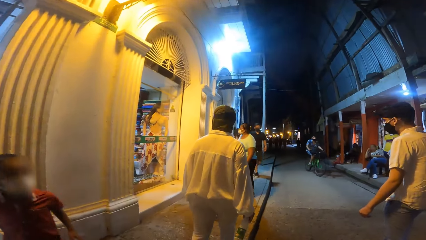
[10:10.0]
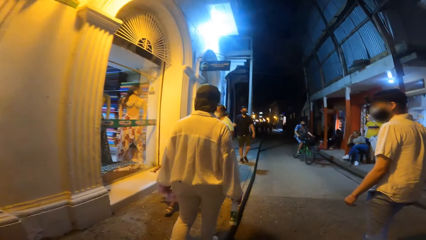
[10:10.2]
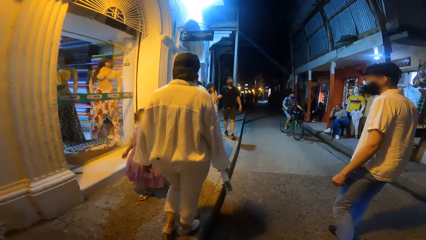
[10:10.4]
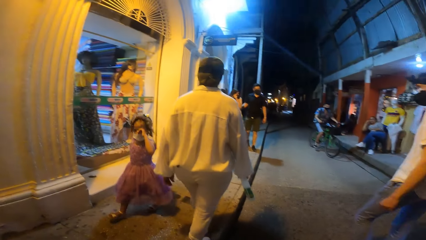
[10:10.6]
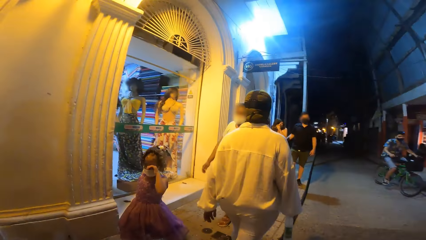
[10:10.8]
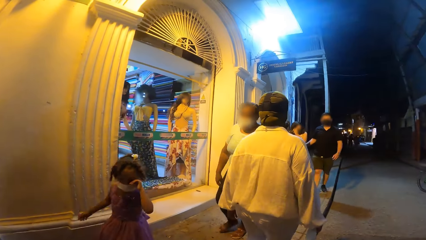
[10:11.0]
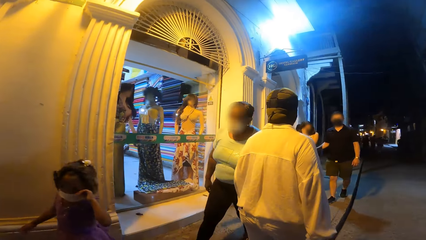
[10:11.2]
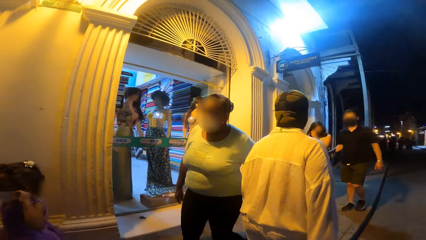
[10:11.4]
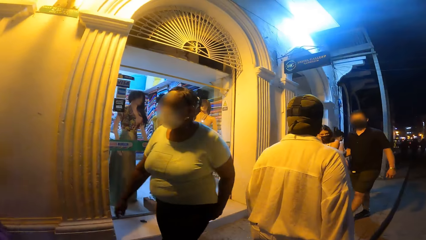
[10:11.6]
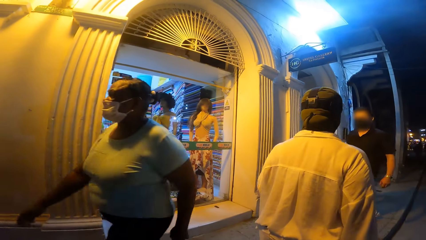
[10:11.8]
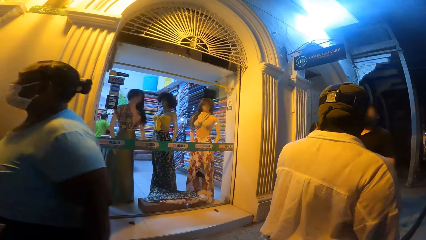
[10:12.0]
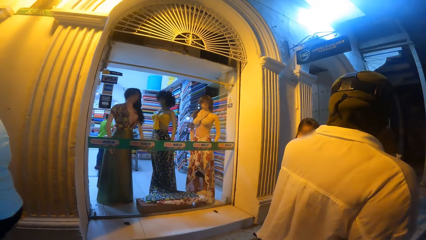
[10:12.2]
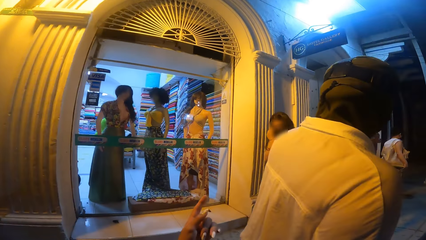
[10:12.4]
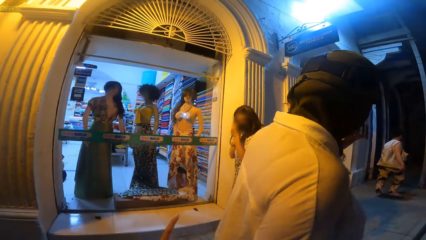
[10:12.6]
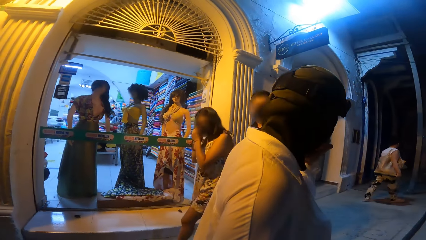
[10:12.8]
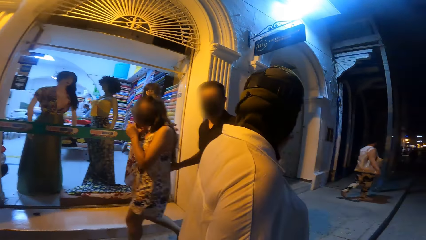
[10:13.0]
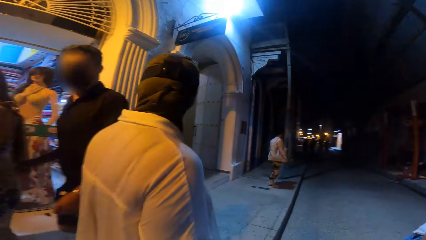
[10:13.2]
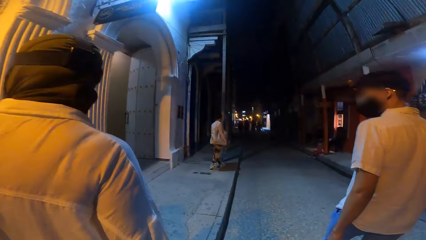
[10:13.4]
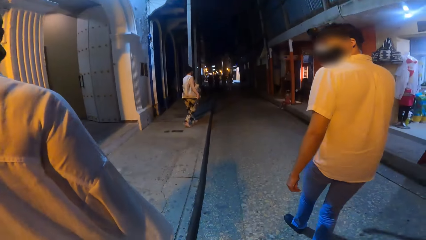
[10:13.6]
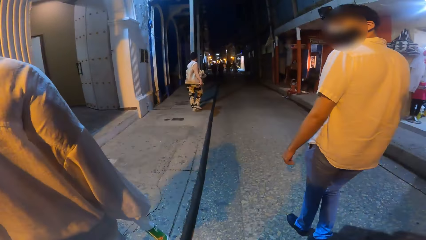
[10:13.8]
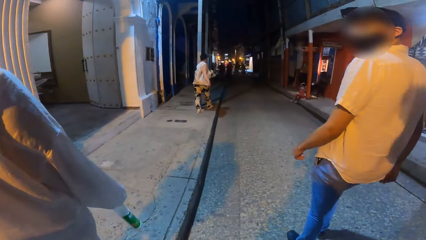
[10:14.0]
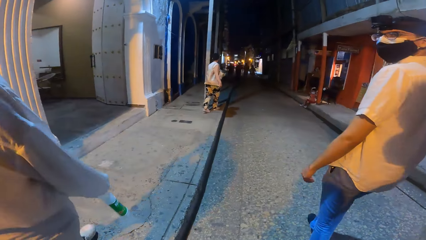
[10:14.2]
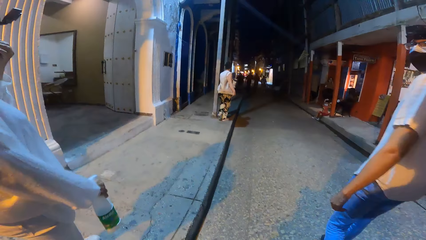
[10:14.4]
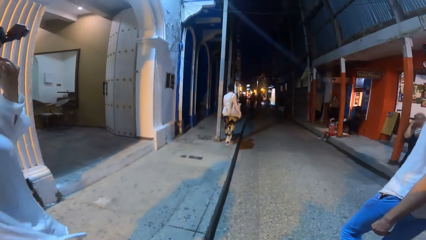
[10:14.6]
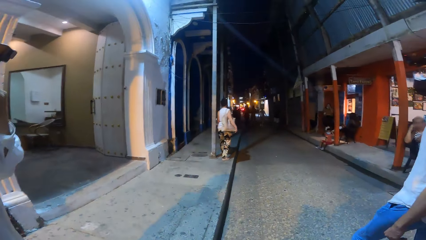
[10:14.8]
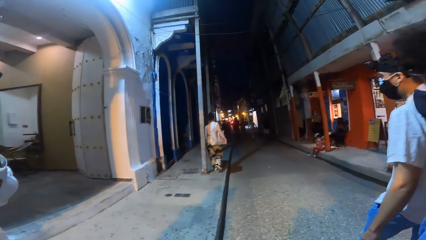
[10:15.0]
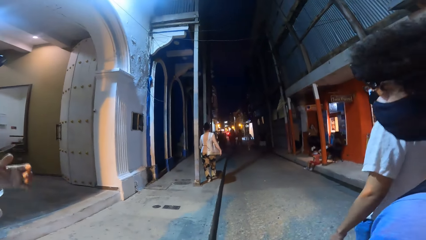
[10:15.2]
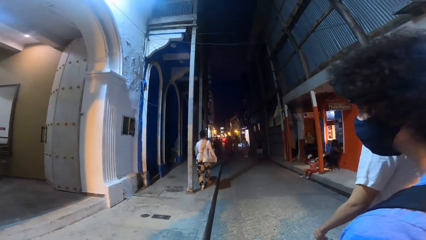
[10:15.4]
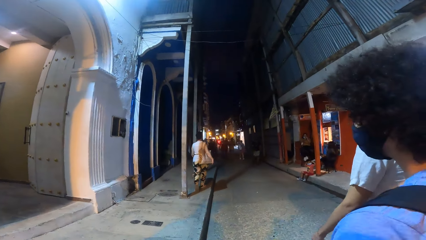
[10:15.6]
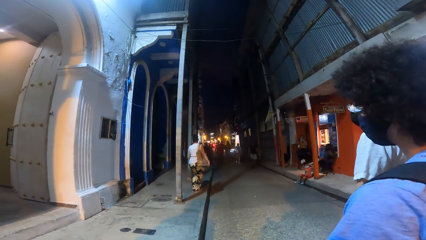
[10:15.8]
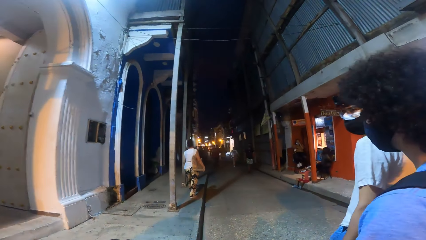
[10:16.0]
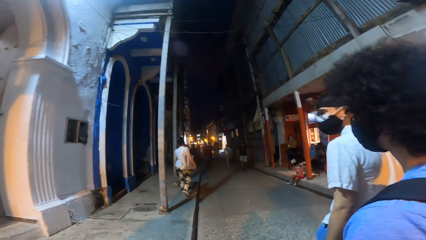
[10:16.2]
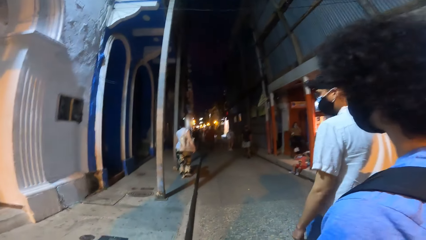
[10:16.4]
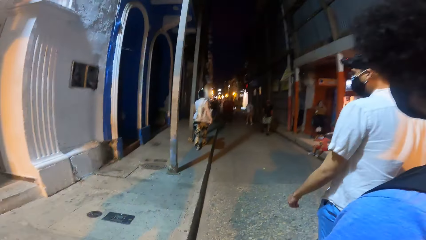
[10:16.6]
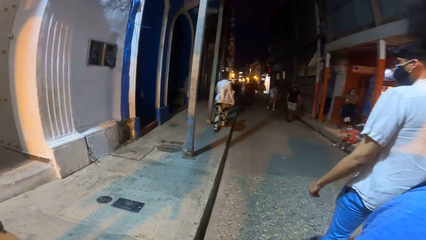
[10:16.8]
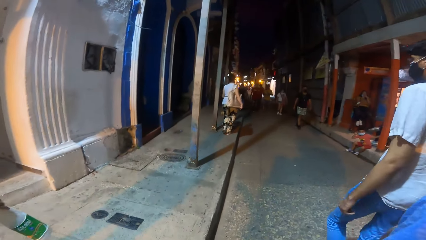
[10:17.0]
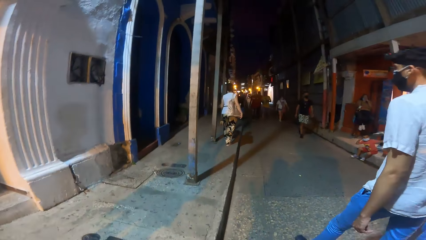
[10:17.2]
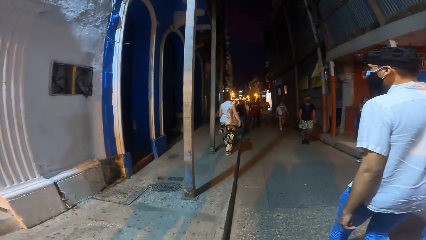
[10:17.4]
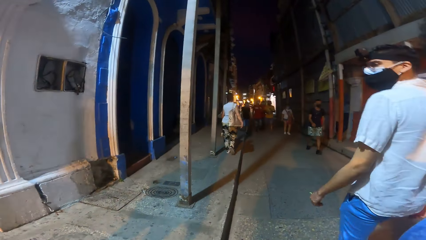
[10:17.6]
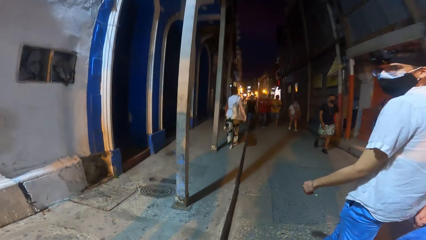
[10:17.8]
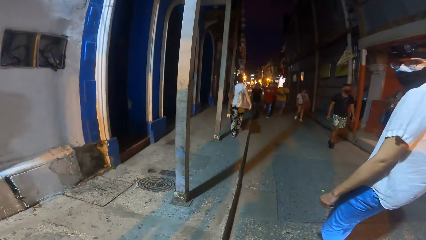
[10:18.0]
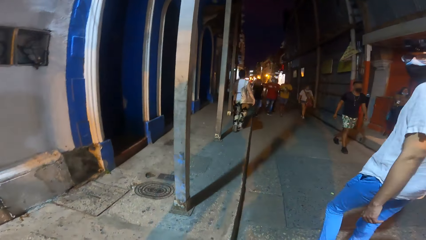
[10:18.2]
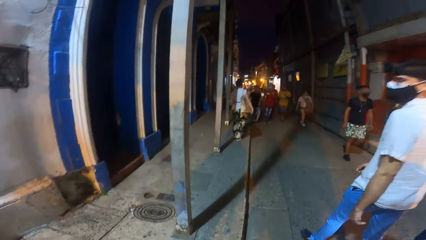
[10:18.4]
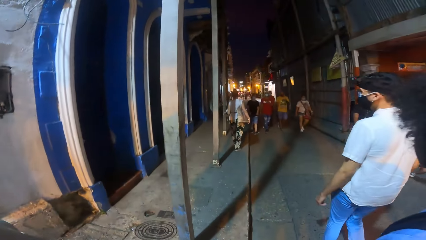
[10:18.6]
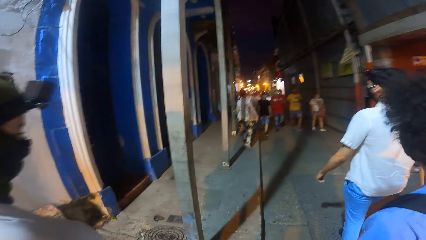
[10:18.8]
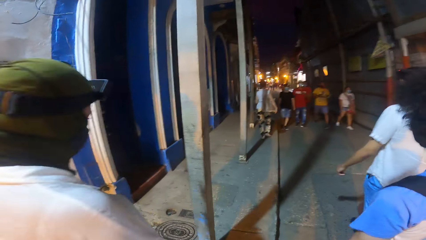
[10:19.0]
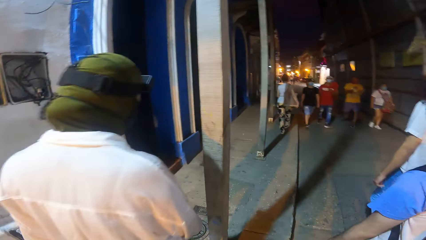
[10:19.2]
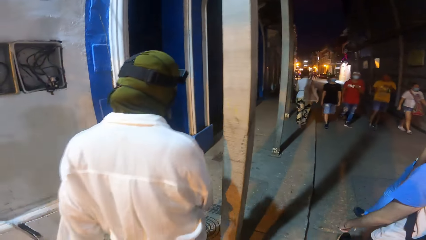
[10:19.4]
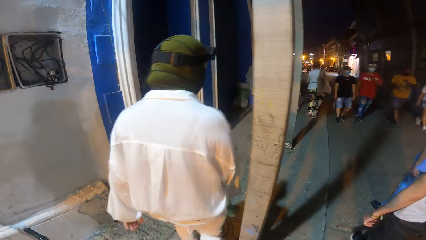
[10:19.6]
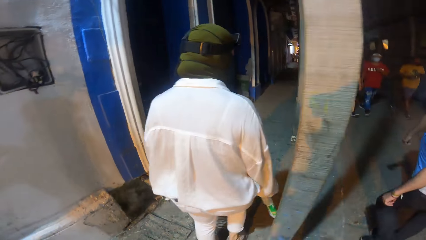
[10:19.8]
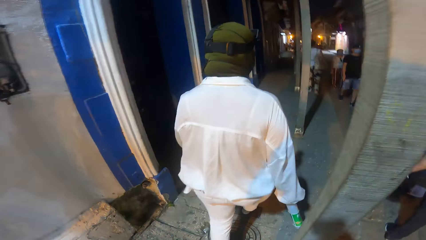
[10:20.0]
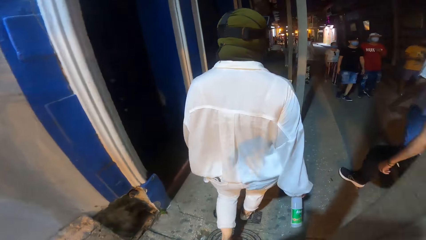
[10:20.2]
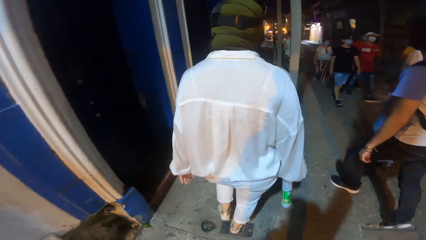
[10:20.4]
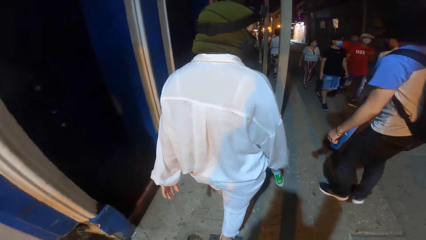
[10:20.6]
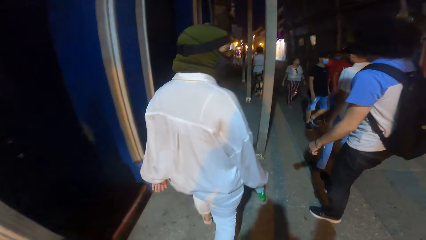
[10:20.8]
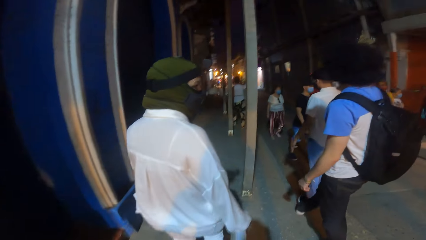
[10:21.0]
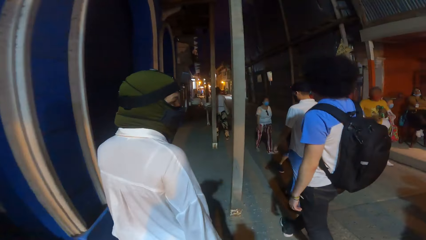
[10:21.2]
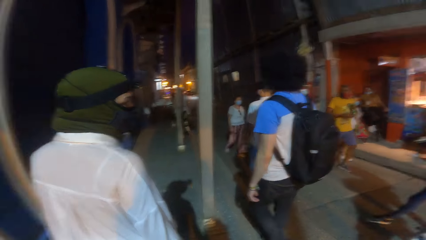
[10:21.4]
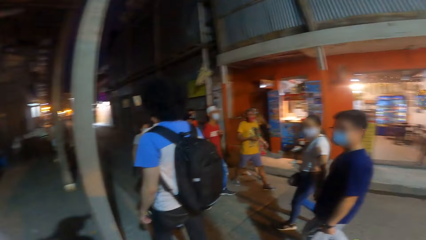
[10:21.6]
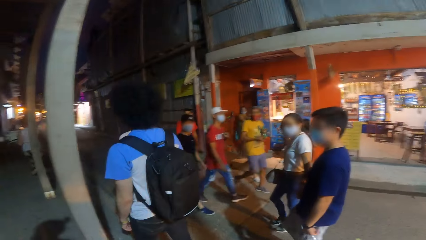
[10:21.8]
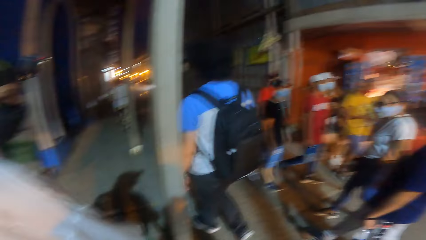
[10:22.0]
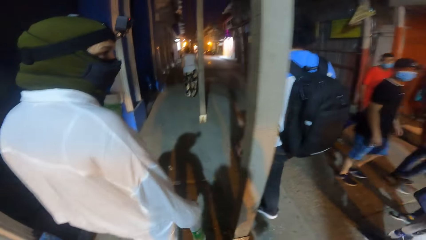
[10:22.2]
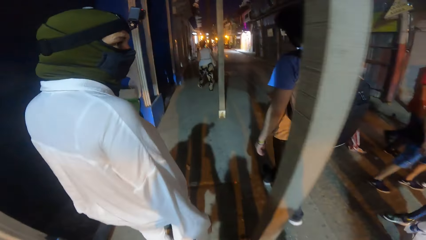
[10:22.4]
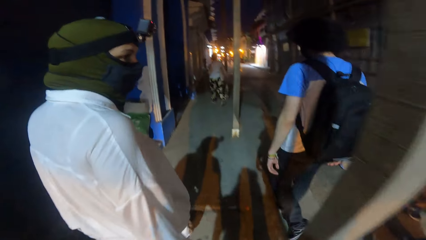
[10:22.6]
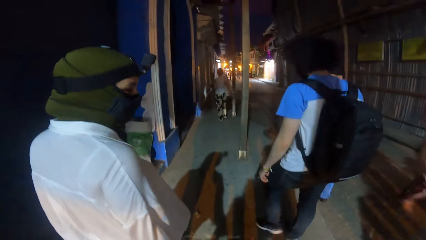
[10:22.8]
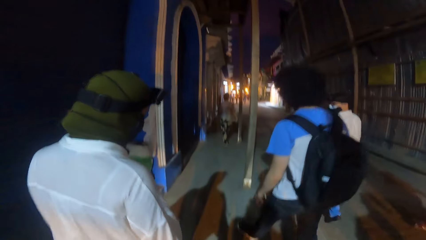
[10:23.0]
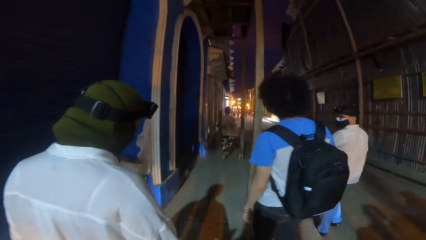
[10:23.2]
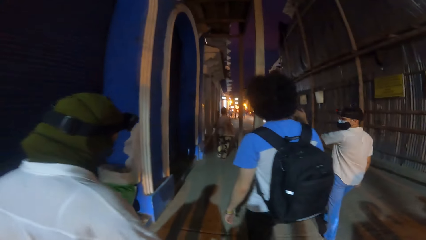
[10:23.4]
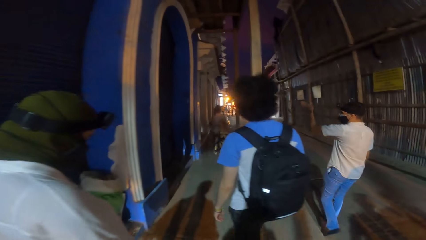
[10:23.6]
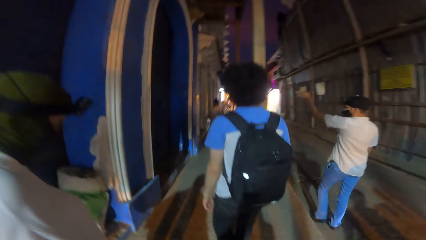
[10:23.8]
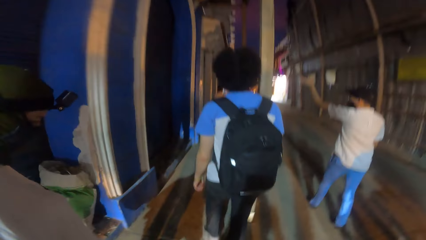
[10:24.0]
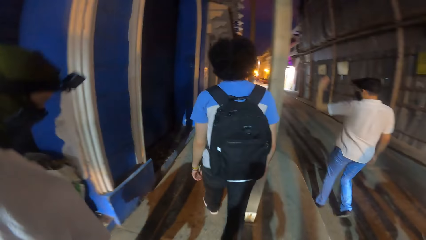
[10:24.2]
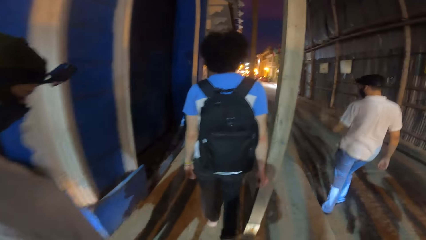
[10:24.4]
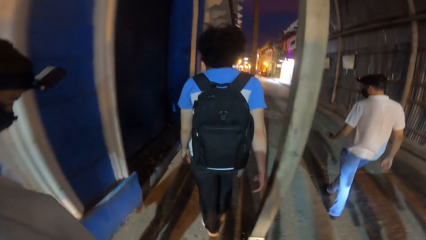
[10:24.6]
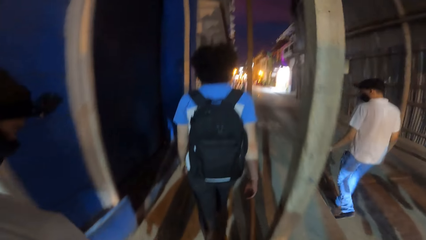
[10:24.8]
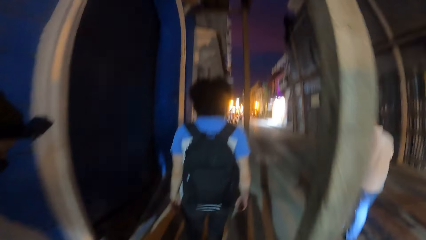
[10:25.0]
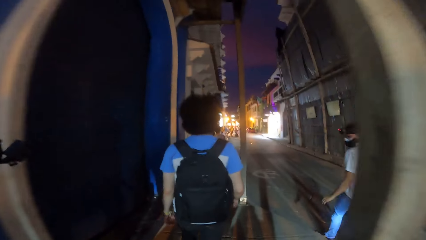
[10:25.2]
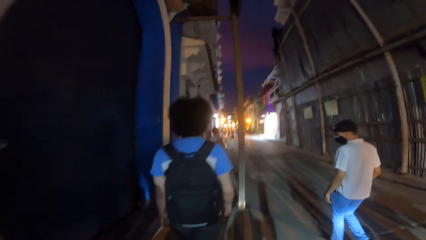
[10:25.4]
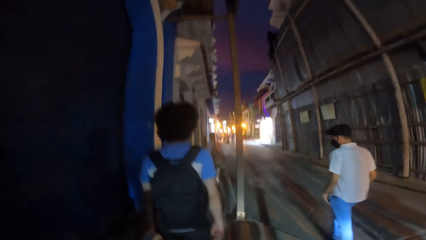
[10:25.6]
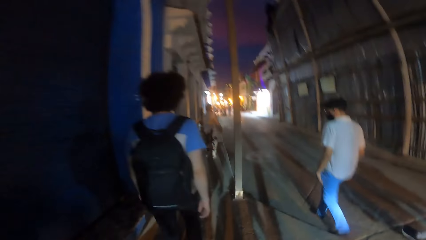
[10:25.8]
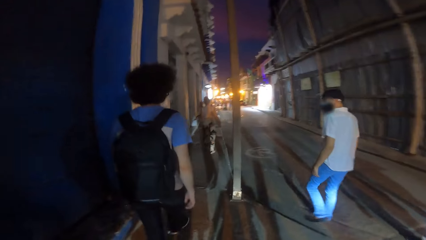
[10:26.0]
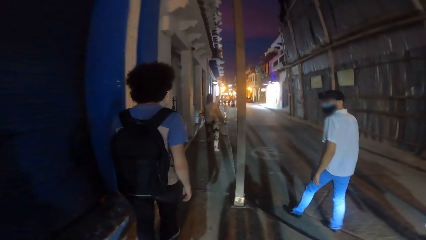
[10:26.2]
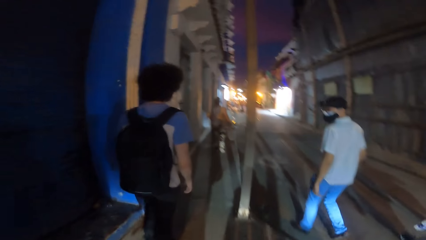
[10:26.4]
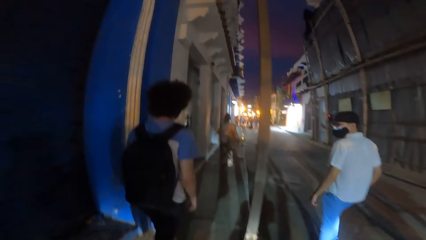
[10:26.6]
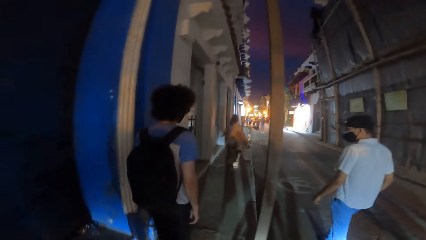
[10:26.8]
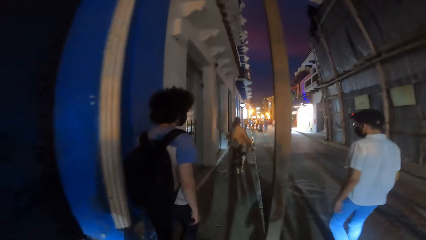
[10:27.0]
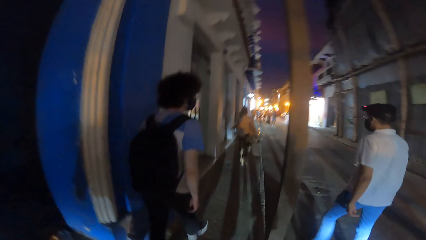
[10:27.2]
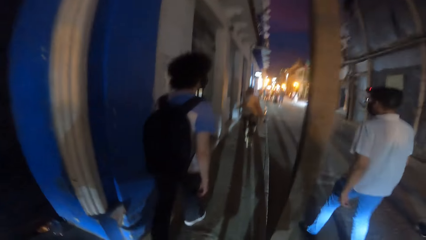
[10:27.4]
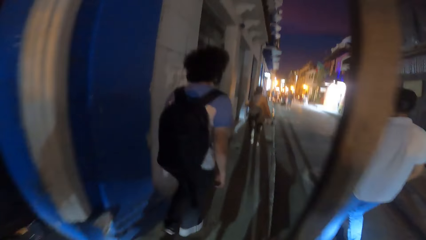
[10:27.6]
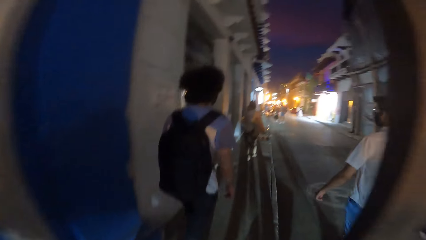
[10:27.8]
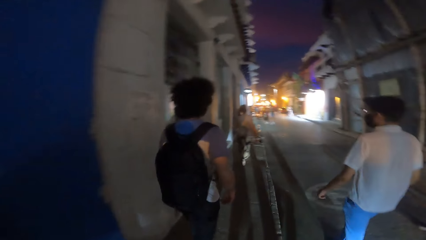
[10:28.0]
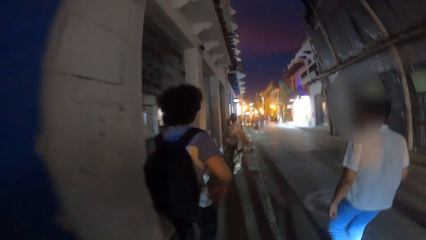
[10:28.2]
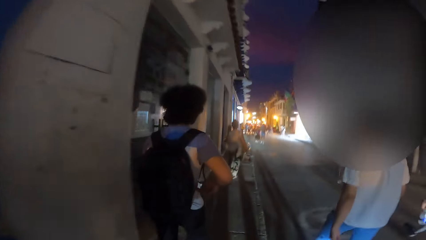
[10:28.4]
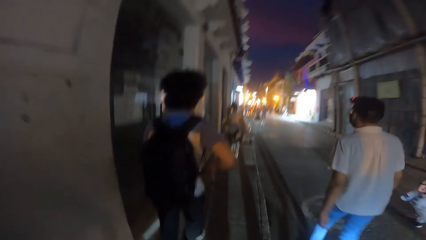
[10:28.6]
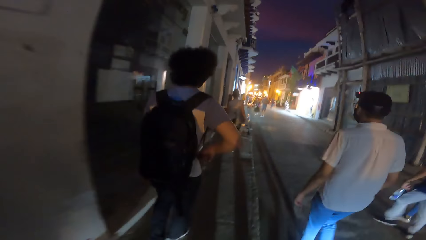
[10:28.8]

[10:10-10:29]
A woman walks past the camera wearer. Another woman and a man walk past the camera wearer. A man interacts with another man.
